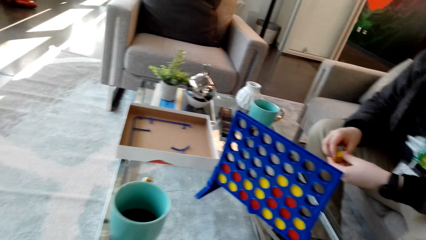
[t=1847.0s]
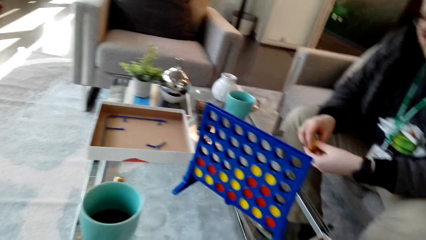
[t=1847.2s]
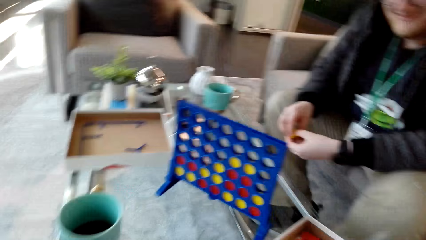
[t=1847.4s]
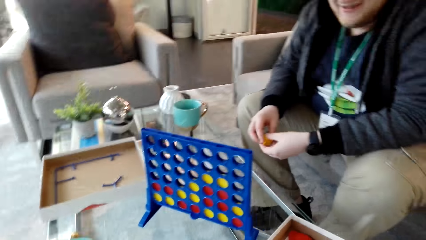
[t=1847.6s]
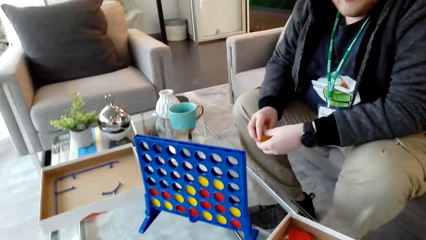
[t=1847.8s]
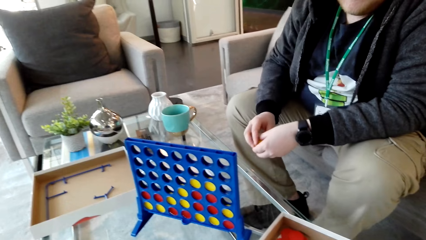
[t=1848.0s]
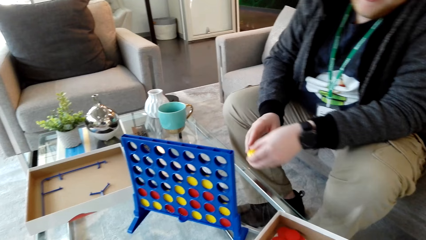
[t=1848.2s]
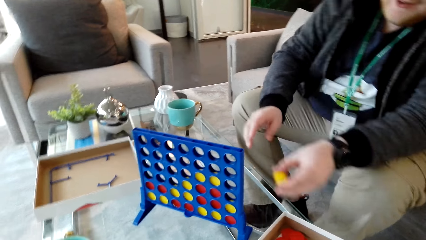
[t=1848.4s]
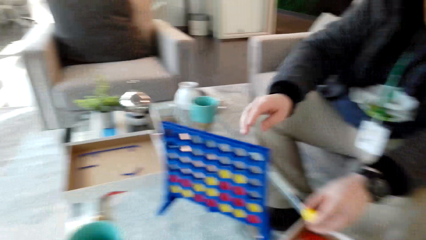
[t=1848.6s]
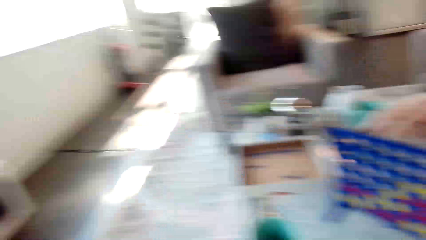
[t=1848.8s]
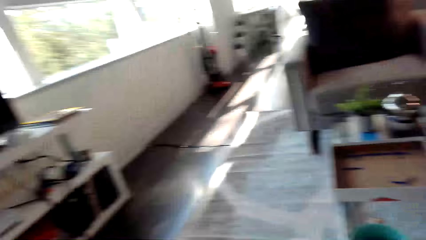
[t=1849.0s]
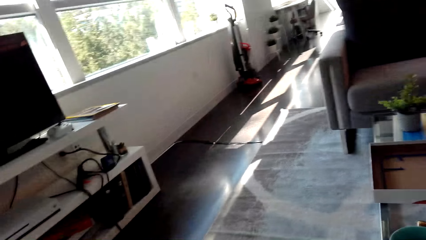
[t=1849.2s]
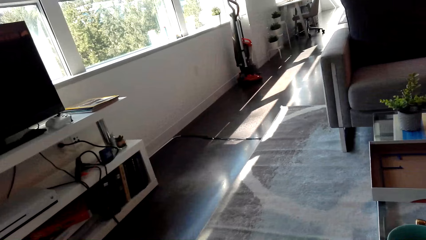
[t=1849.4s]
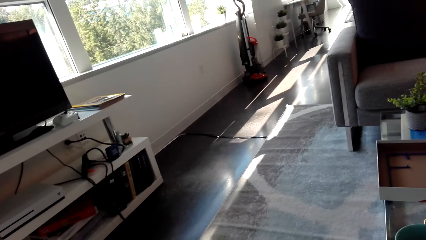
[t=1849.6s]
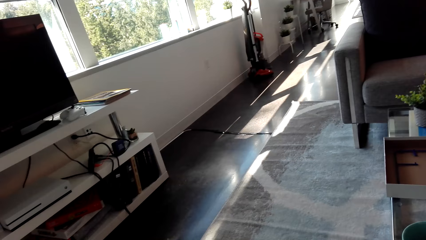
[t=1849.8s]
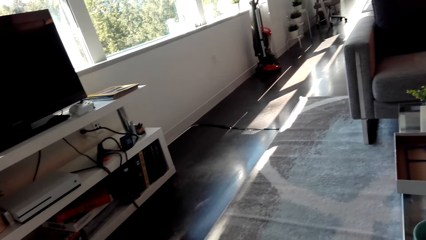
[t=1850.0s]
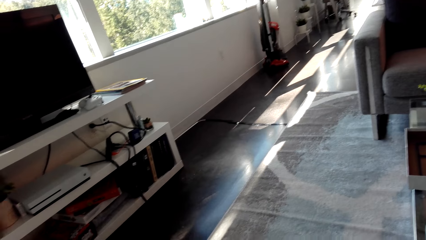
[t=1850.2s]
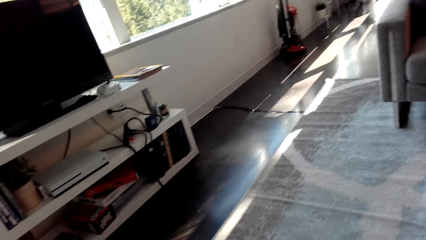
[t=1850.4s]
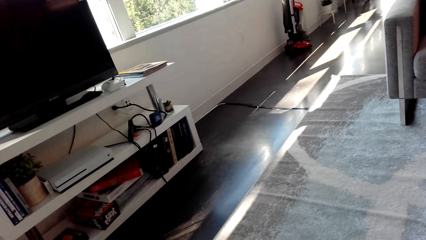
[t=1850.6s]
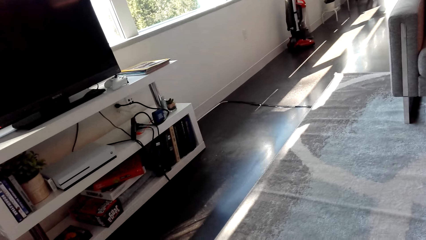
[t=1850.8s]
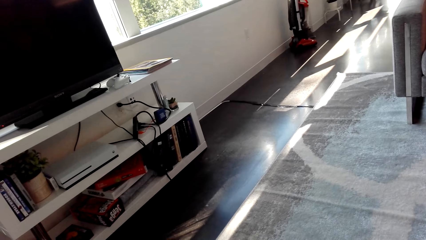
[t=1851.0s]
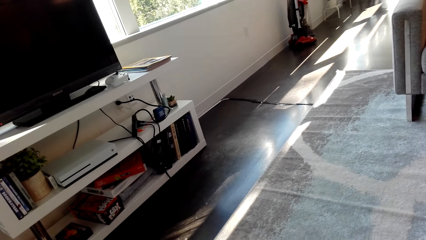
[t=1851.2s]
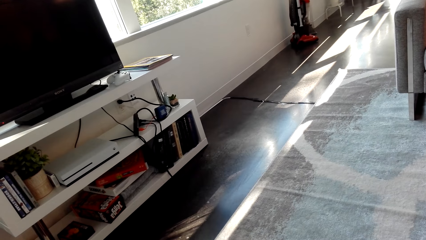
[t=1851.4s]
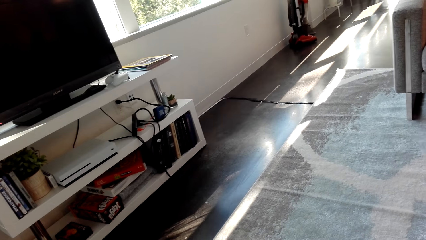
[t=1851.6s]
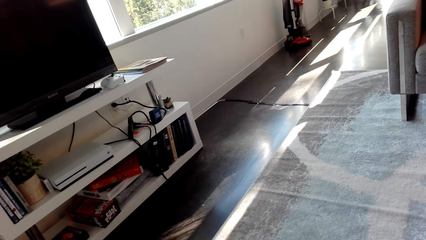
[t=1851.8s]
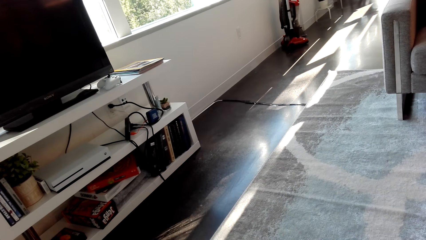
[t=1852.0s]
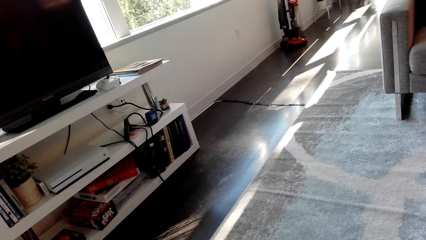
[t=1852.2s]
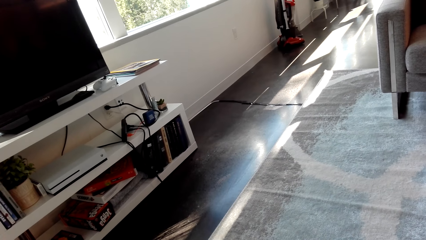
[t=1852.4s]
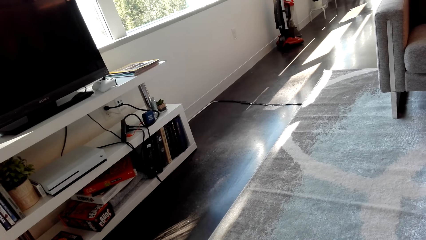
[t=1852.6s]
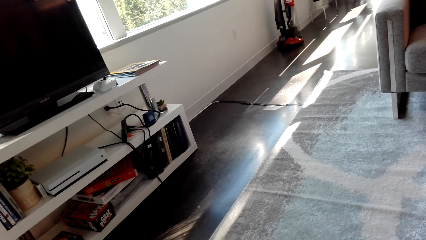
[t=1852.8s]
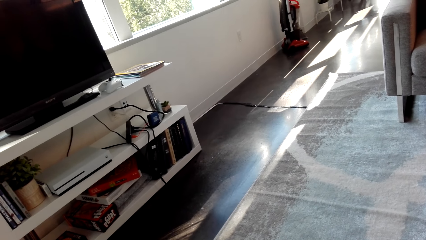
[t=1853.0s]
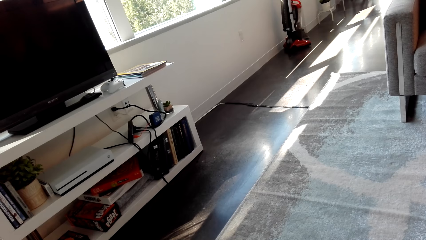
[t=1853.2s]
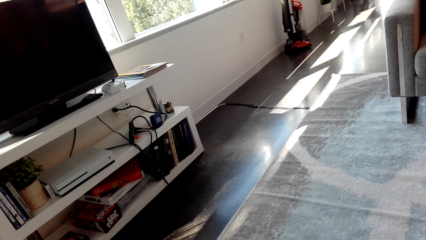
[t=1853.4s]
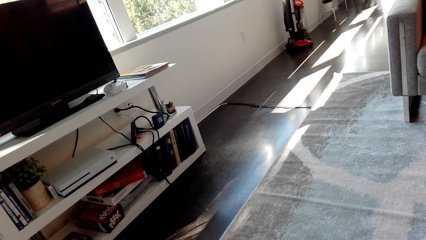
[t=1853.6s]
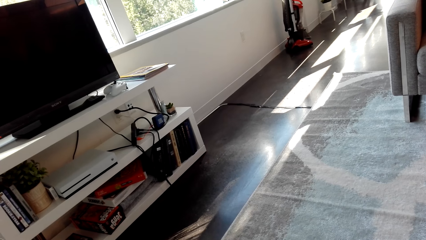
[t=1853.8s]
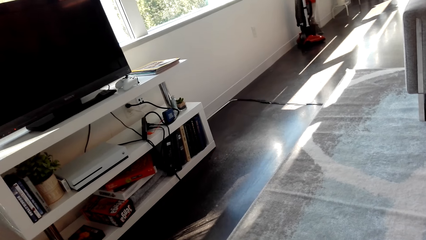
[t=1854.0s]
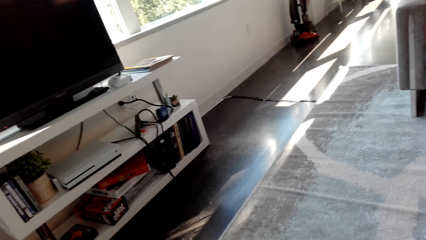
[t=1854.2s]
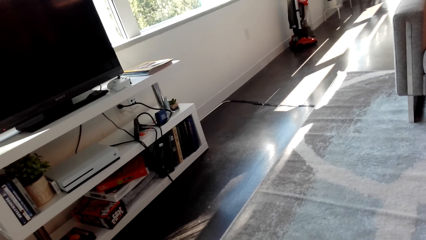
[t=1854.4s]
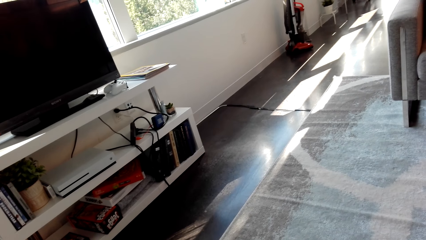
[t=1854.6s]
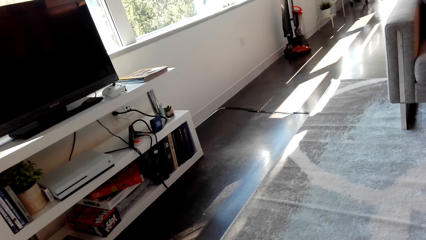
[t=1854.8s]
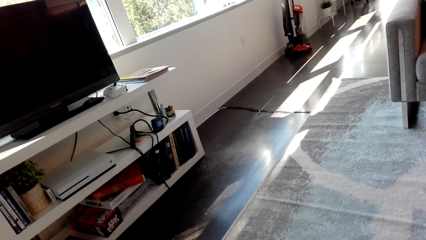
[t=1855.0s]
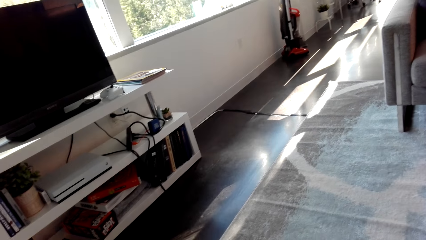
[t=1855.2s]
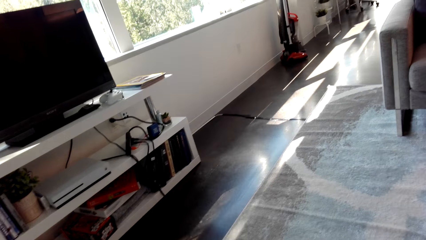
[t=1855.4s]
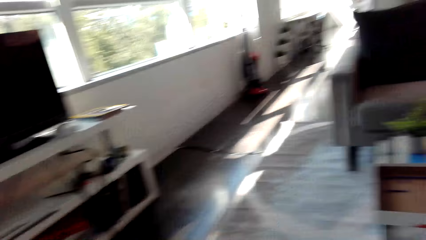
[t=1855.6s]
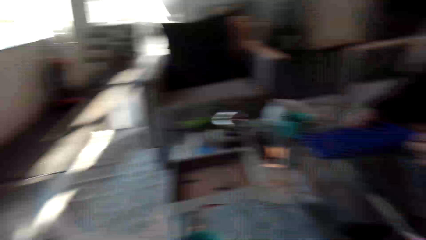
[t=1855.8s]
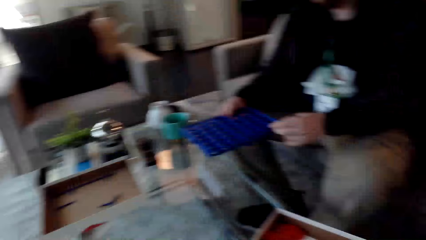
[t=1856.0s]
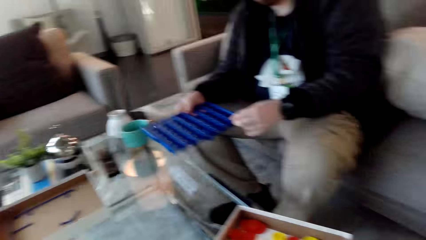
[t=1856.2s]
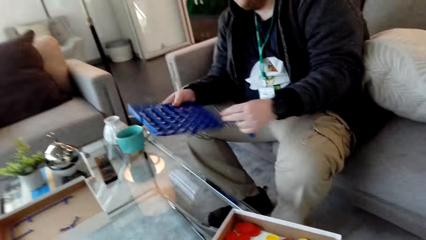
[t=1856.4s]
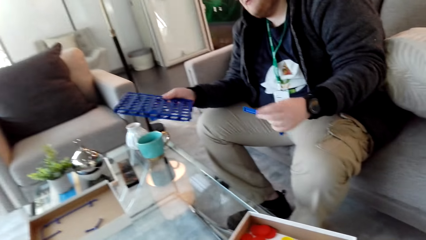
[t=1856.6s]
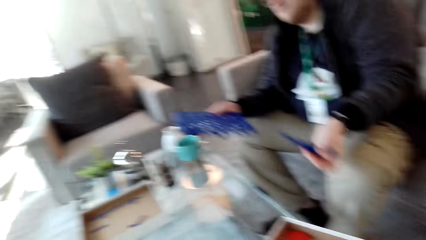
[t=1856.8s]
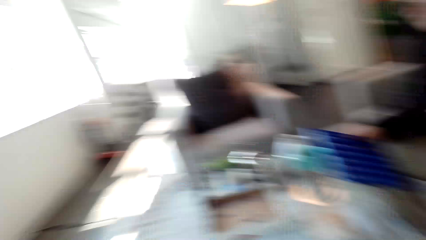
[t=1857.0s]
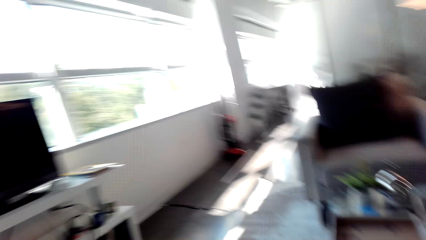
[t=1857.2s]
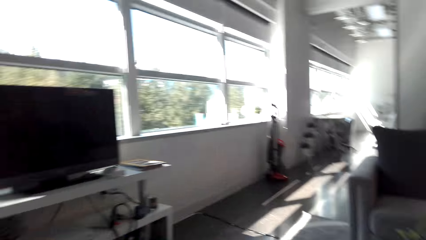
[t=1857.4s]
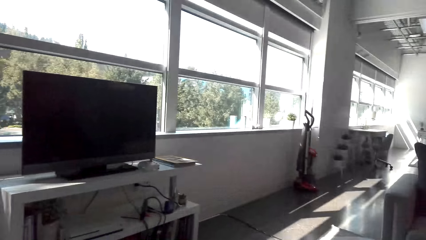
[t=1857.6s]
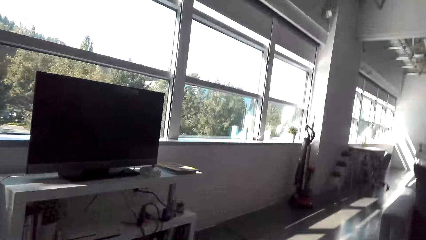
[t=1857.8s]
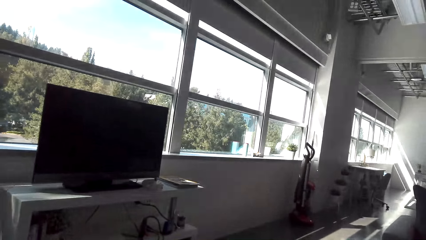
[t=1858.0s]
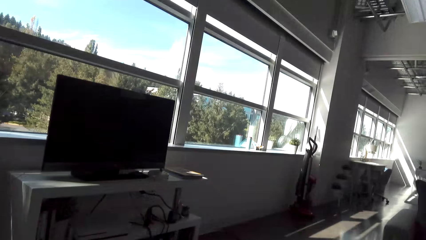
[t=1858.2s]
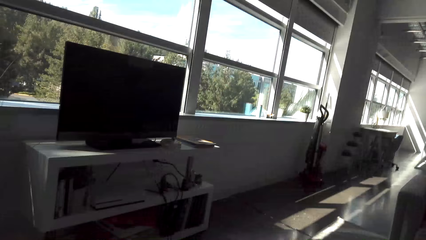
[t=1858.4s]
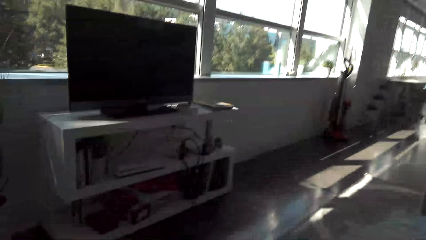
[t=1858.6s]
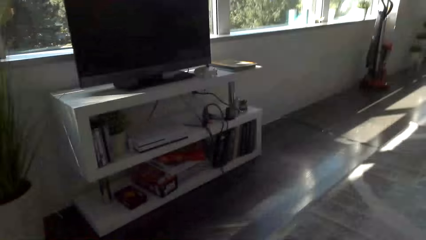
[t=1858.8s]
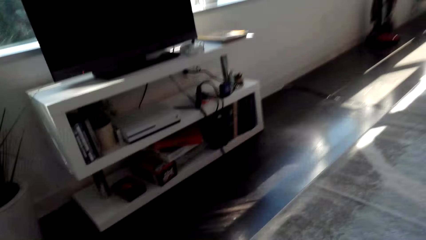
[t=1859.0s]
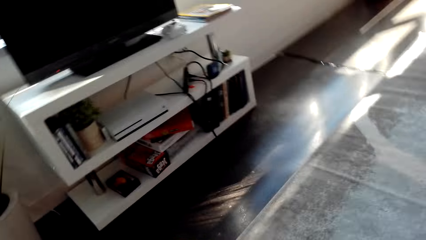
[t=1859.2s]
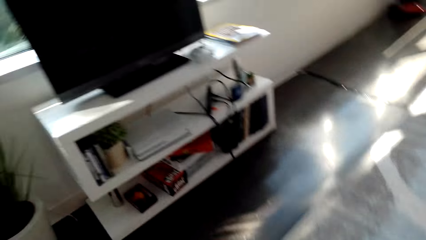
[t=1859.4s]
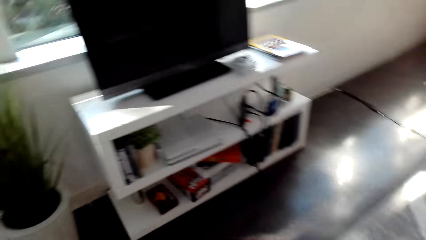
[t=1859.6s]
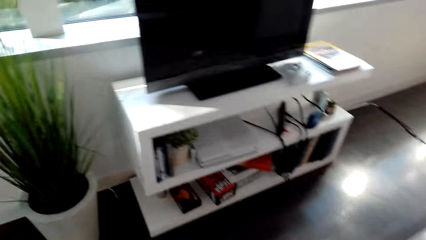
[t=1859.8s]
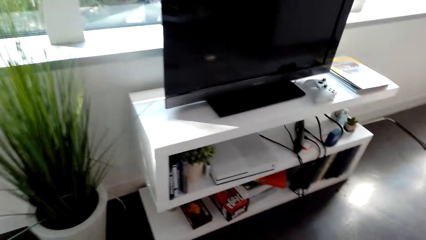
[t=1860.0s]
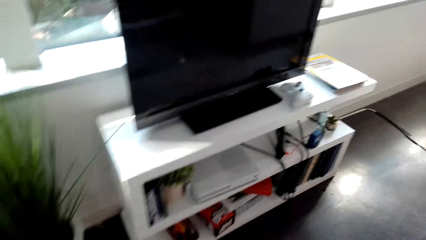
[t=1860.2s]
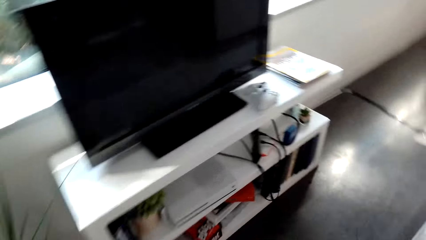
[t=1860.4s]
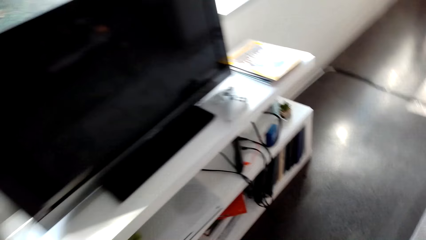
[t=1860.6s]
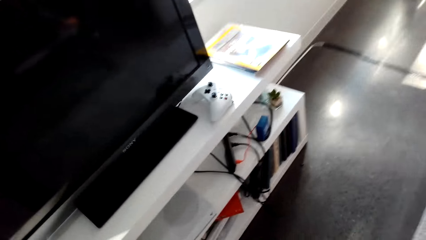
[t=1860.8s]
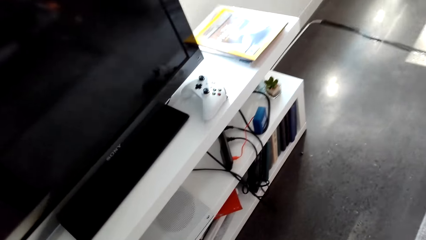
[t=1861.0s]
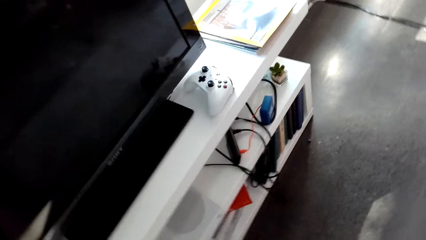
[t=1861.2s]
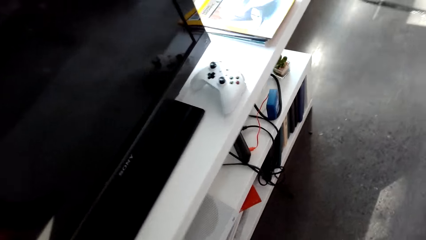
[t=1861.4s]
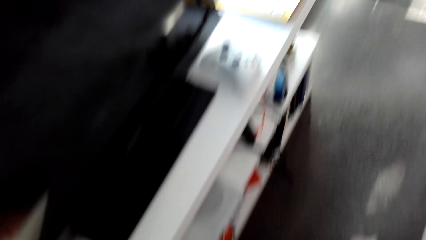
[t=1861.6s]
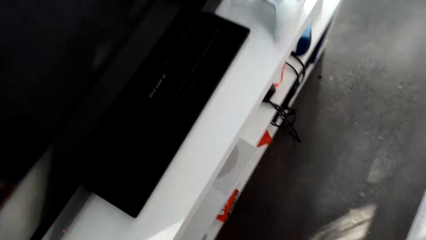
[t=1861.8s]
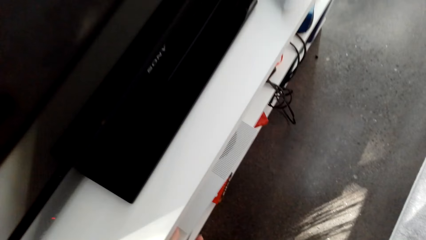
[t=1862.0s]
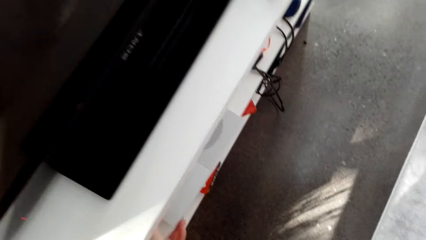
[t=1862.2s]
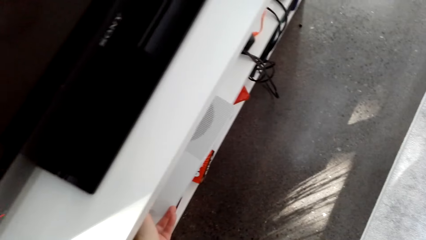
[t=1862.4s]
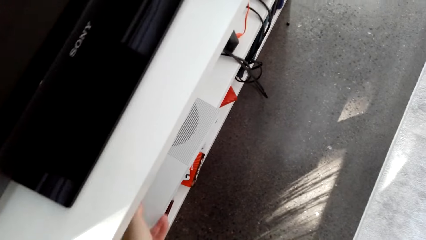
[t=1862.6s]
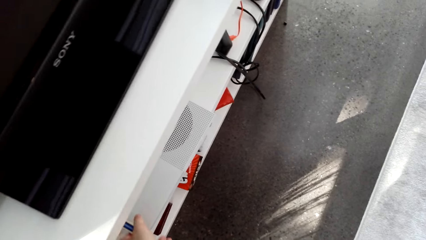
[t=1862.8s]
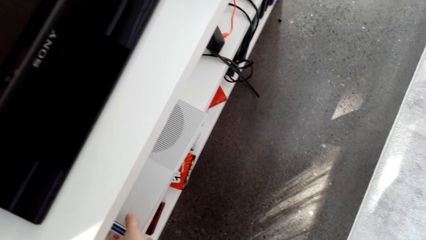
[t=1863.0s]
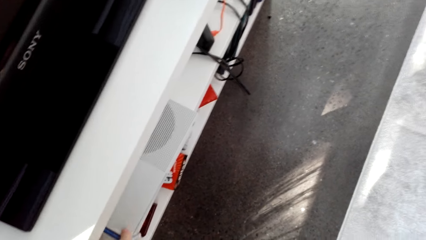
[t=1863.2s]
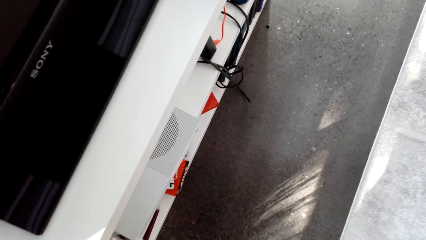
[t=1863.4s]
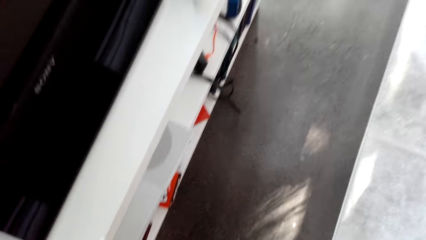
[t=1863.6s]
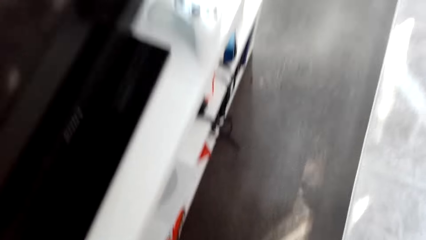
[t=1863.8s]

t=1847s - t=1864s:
The camera wearer chats with a man. They look around and stare at the house. The man separates the board parts and holds the template. The camera wearer stares at the house and walks in the room.
